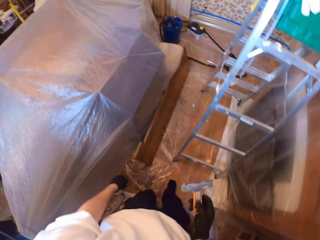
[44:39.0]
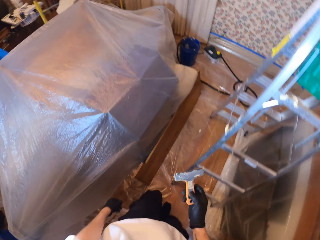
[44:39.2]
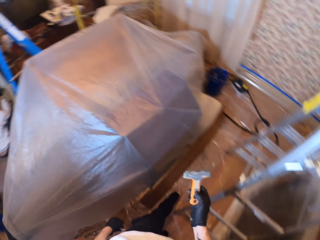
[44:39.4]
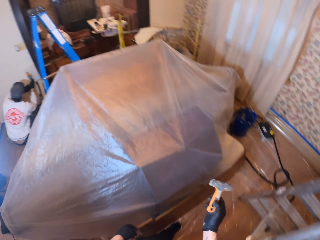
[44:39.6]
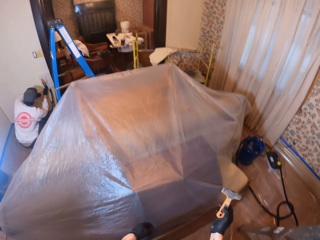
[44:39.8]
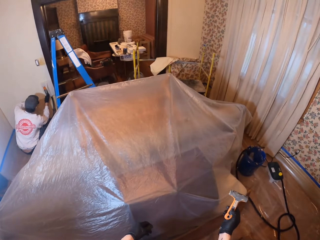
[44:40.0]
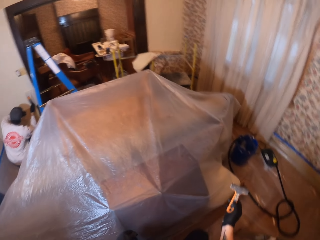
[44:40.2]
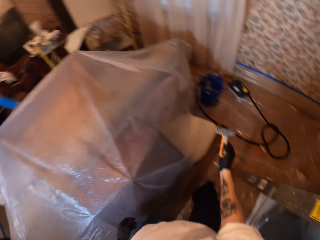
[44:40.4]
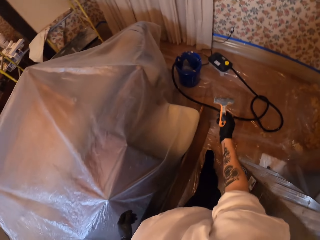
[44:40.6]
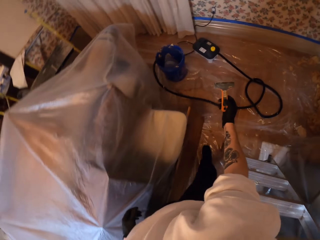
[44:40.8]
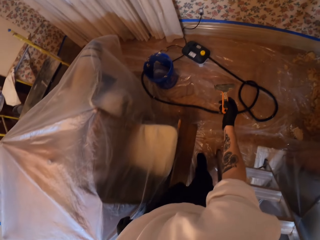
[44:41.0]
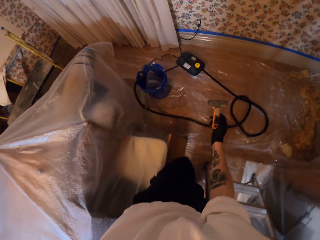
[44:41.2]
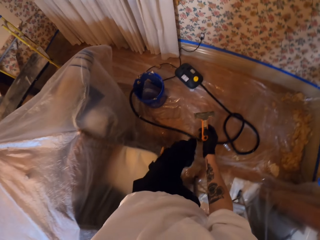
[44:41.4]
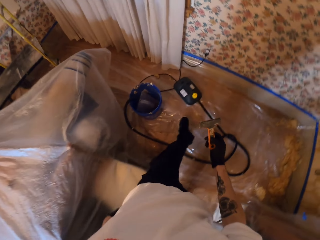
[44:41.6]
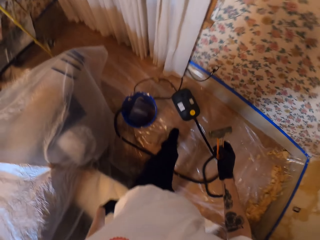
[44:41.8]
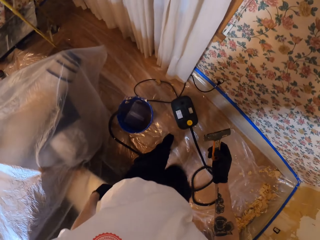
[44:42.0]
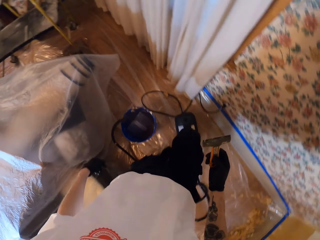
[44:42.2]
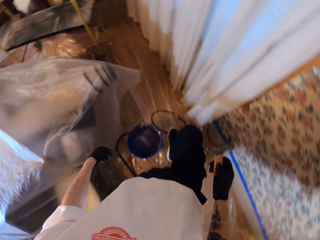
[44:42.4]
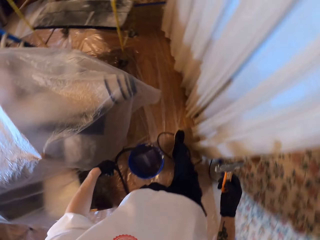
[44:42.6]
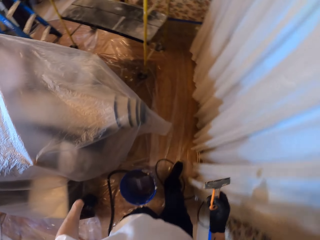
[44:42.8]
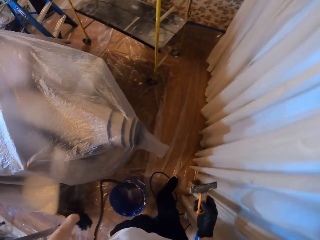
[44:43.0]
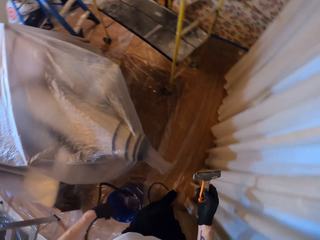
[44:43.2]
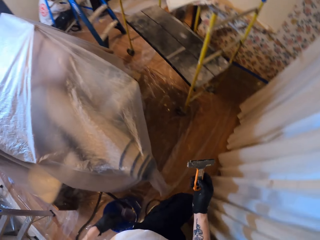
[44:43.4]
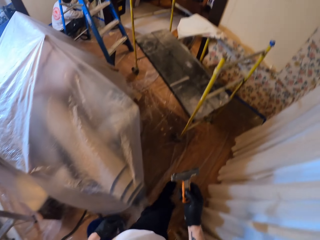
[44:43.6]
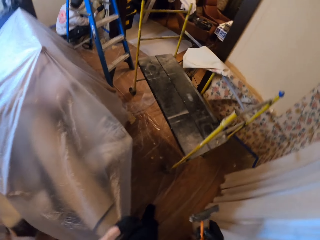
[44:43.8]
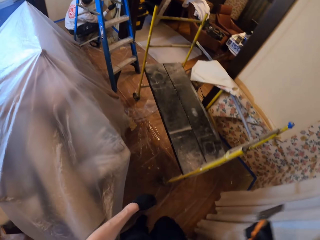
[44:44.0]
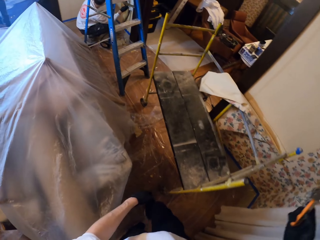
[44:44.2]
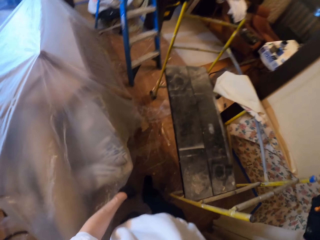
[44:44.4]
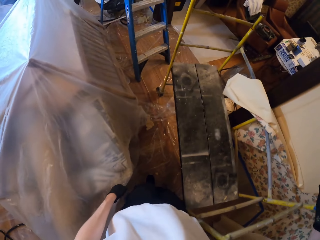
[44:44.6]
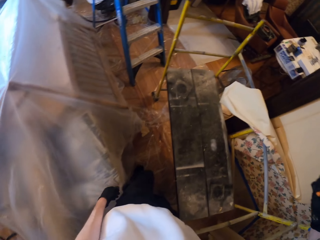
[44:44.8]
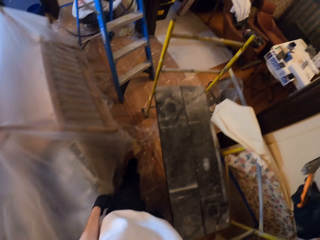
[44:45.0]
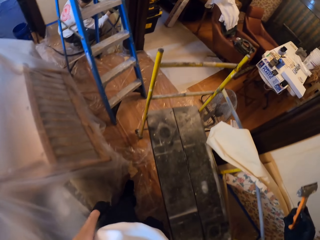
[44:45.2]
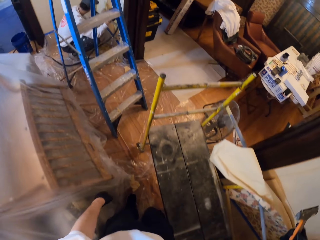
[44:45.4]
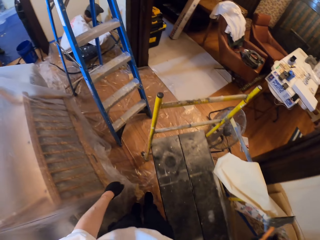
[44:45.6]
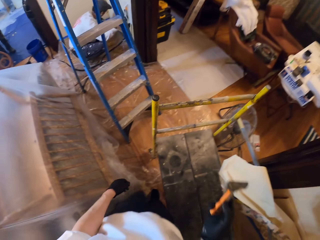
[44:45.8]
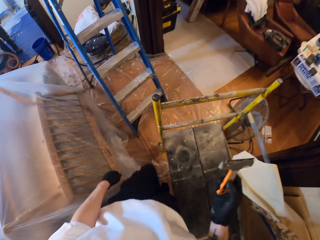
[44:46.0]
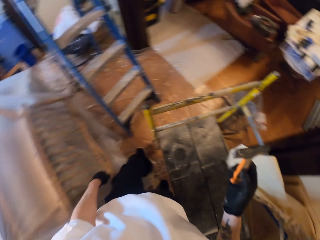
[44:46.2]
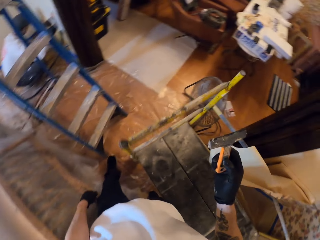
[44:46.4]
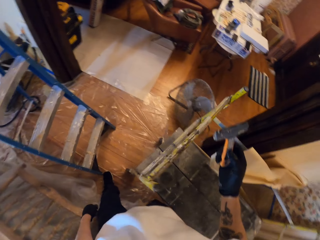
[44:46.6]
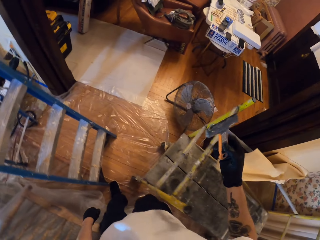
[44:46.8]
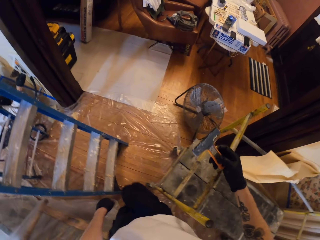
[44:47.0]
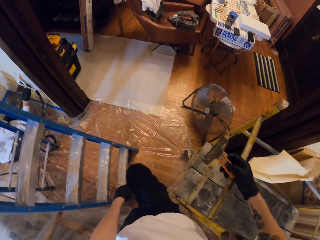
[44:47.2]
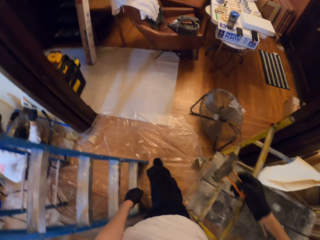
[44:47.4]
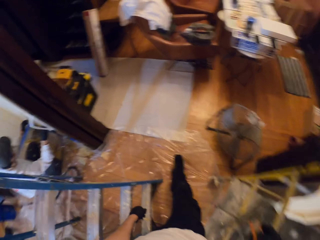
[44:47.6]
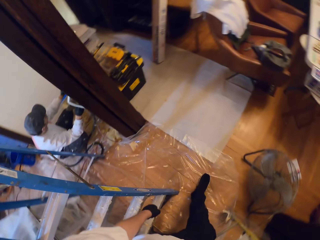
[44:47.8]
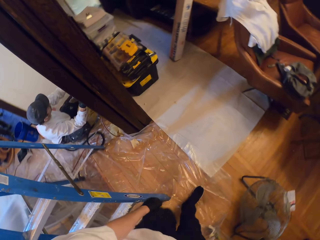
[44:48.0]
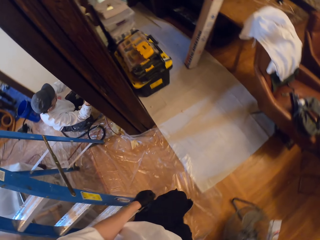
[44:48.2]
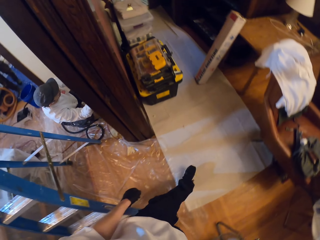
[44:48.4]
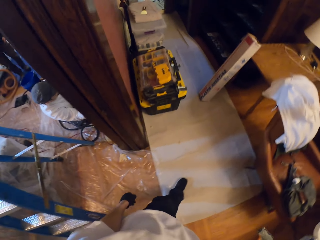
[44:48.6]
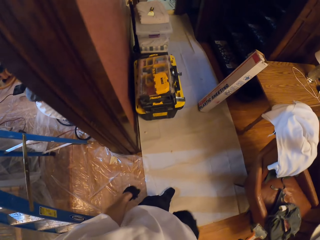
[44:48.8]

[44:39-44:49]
The camera wearer walks around.

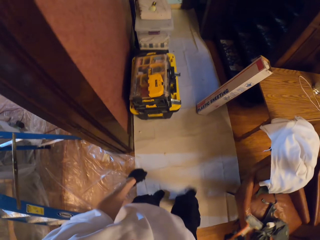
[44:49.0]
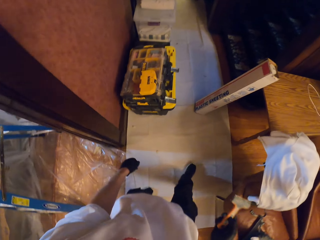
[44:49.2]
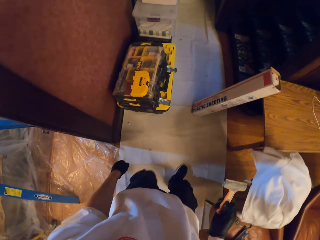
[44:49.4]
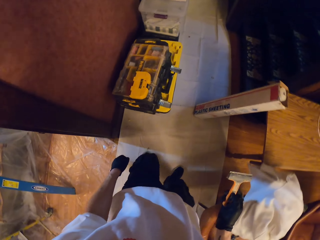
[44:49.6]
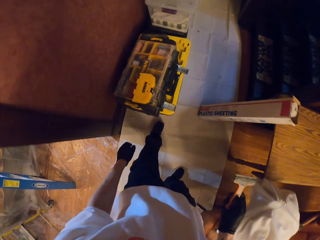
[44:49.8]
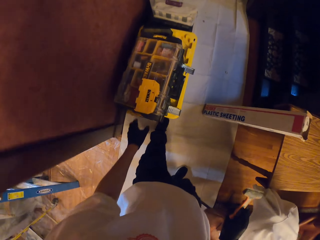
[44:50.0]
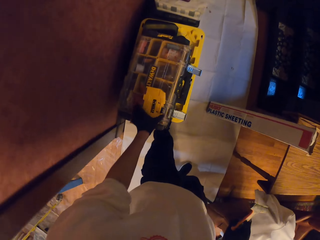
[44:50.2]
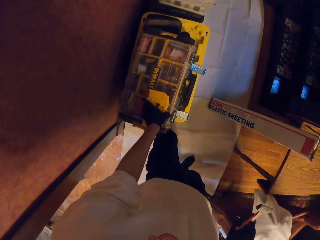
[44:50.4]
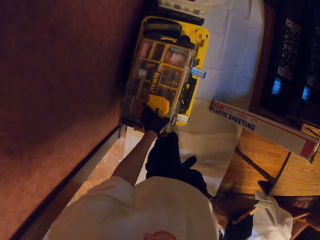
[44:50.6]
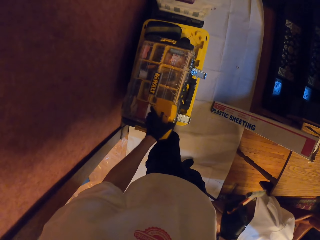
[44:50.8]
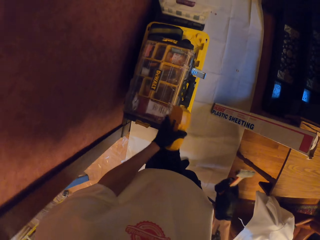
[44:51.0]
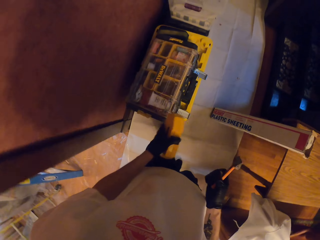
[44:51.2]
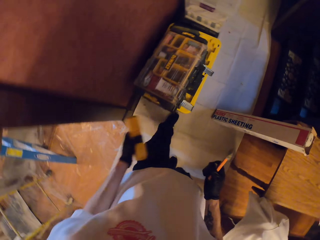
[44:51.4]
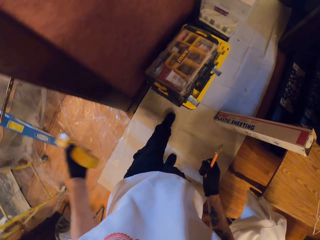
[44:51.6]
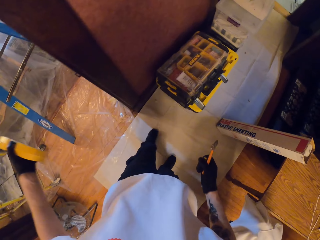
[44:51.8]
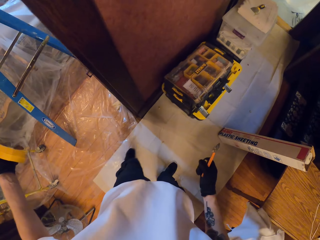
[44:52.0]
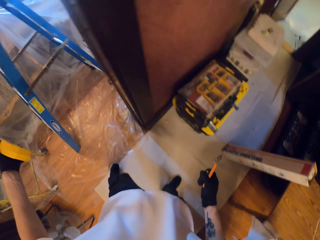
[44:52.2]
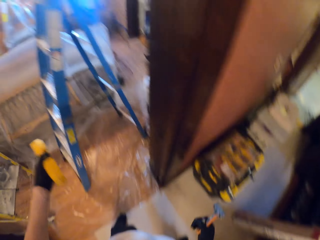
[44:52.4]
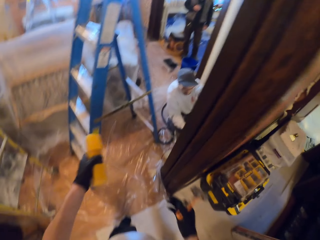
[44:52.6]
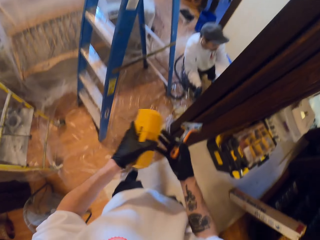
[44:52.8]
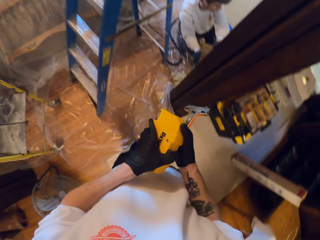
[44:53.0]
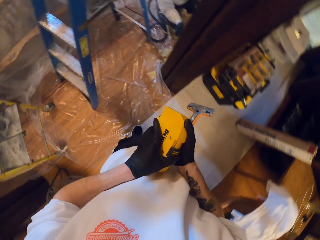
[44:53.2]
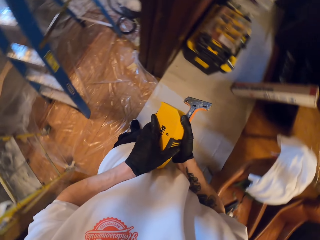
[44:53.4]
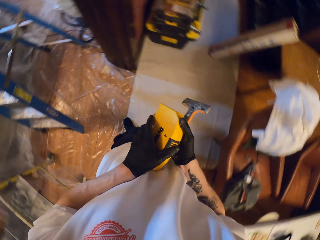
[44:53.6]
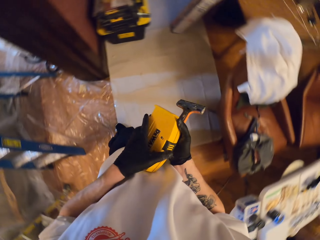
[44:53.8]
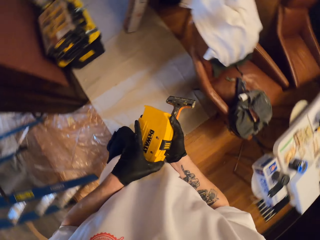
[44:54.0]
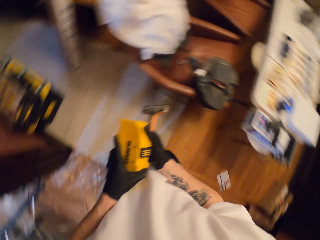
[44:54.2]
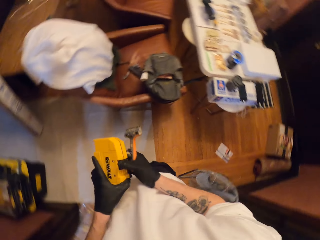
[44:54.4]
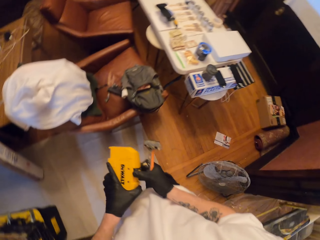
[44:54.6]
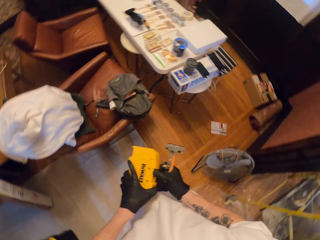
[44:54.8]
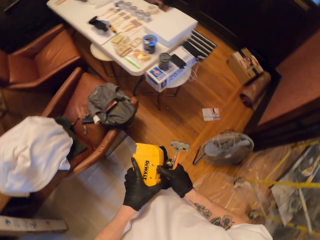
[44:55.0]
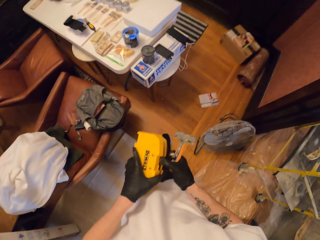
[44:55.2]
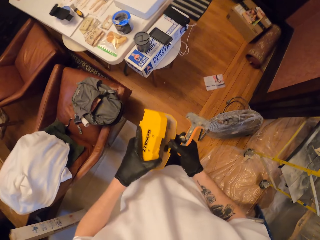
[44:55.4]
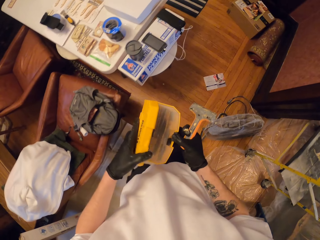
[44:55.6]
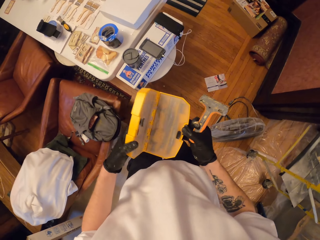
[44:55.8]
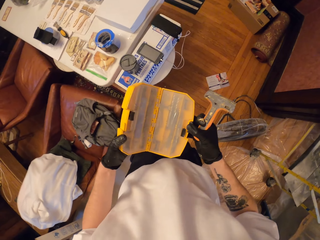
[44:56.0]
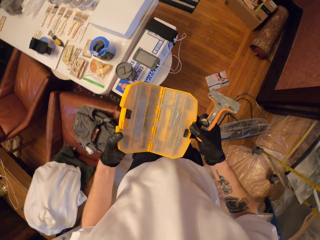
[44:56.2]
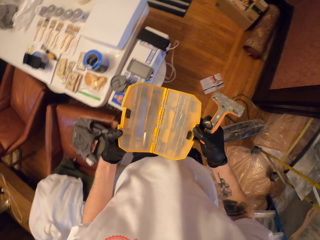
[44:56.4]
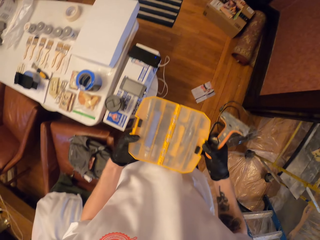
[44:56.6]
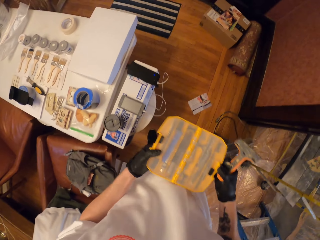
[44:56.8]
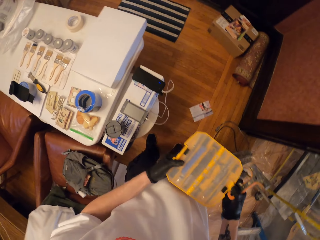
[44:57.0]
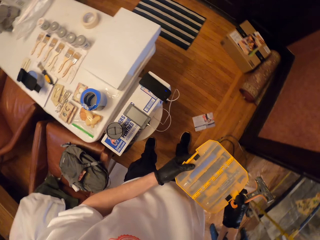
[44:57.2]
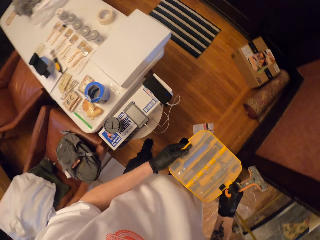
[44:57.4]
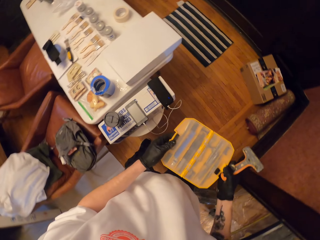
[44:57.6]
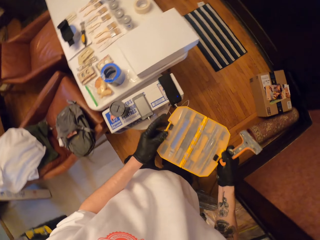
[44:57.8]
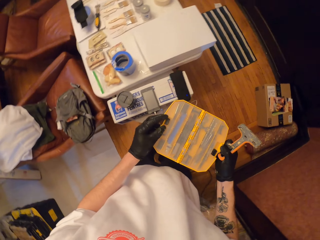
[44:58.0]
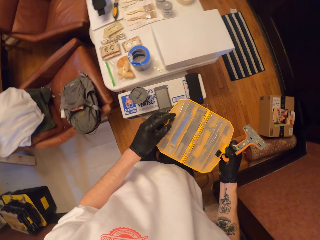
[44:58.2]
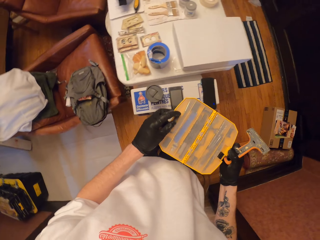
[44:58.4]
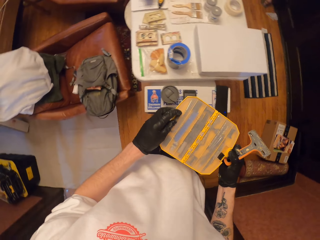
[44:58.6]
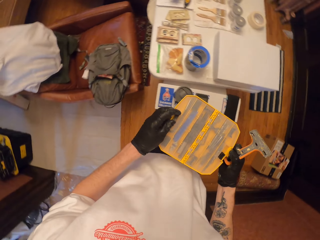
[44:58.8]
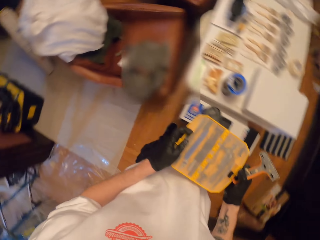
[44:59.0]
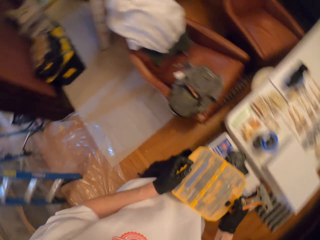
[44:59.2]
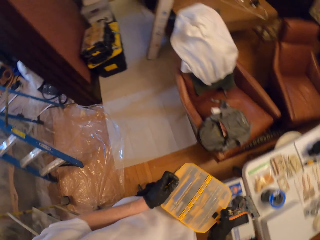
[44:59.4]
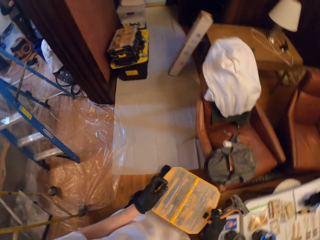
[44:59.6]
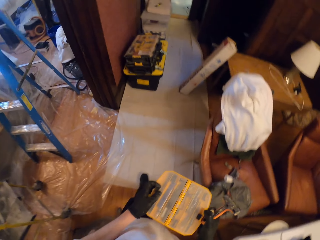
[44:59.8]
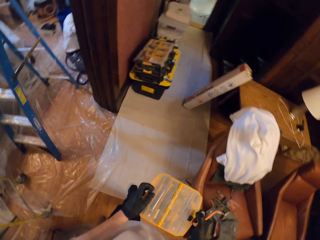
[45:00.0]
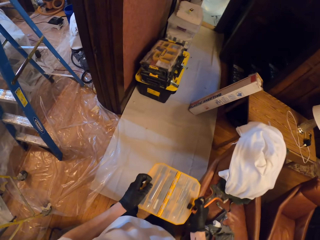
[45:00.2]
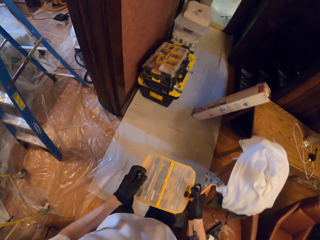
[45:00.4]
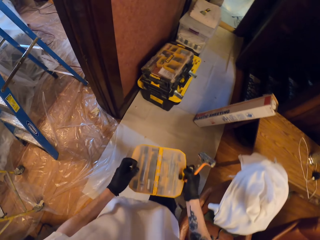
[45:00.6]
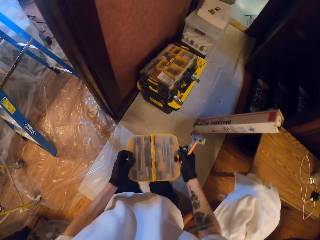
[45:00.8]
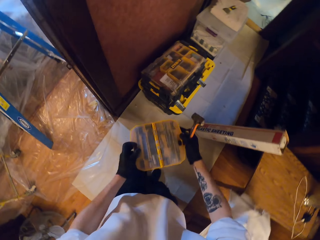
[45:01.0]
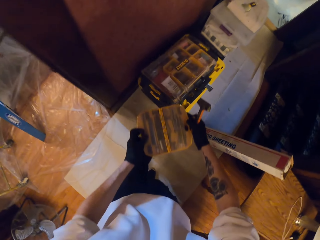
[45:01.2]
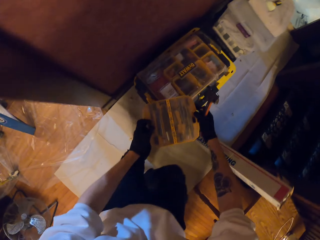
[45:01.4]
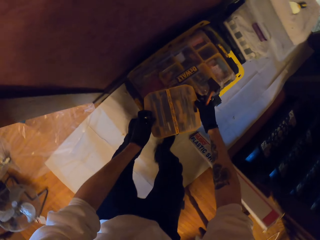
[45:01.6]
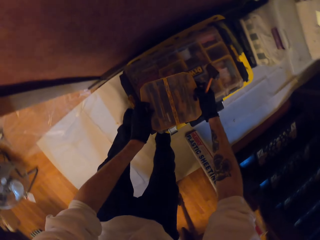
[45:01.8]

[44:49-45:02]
The camera wearer picks up a tool box. They slide a tool box button. They open the tool box.
